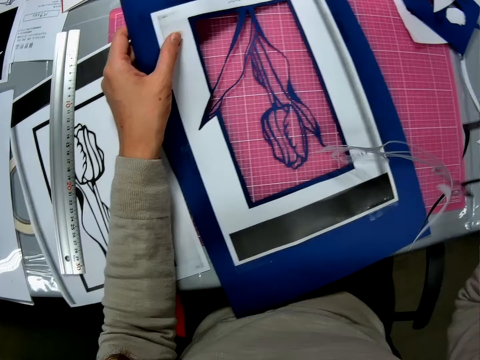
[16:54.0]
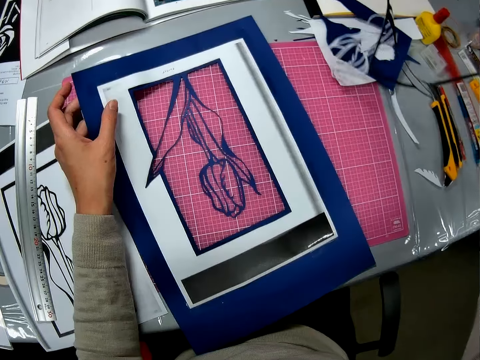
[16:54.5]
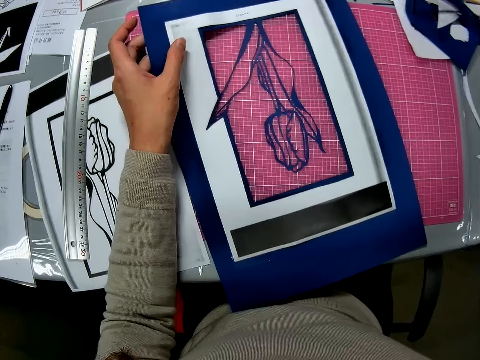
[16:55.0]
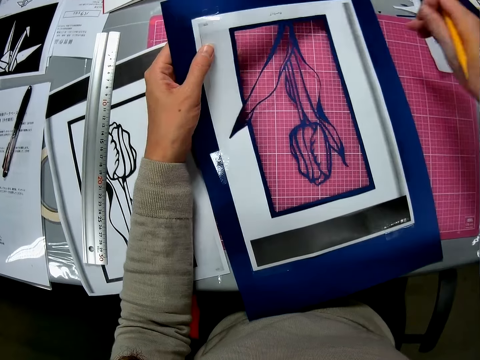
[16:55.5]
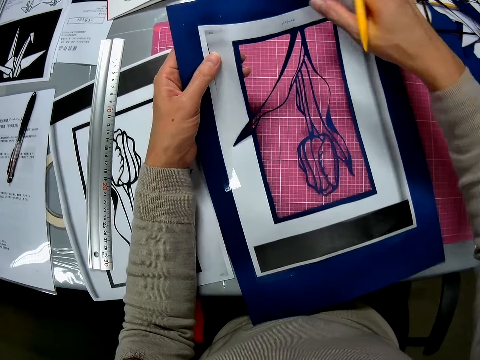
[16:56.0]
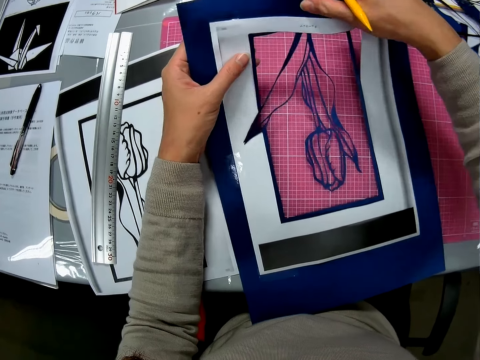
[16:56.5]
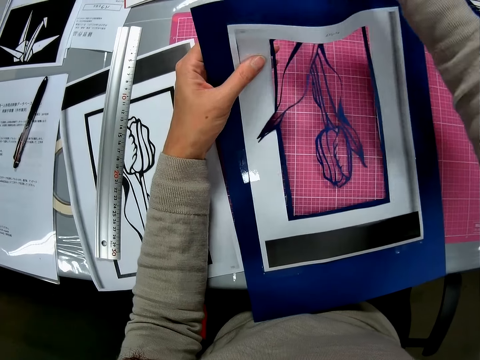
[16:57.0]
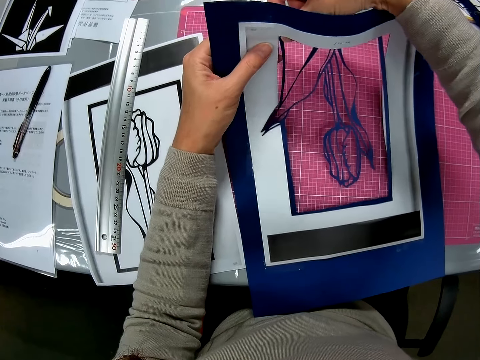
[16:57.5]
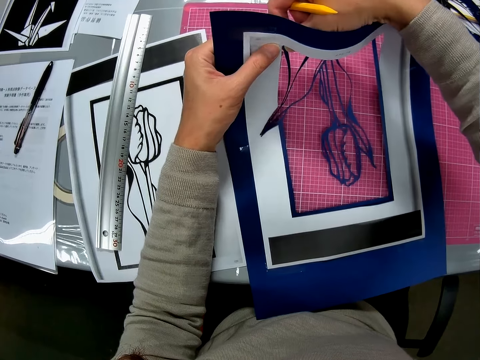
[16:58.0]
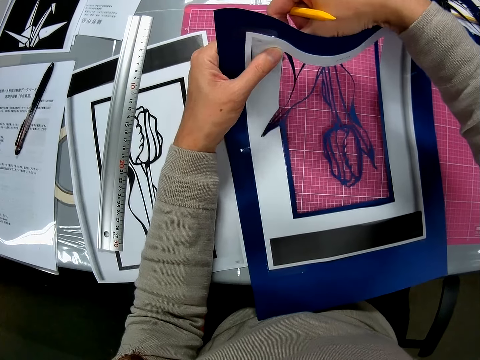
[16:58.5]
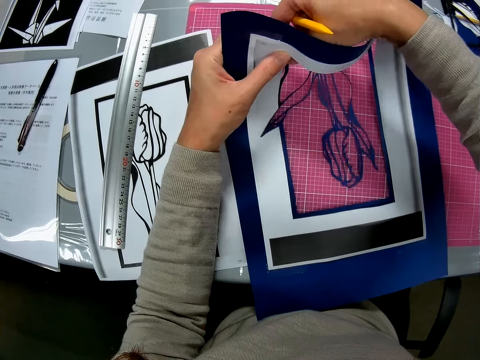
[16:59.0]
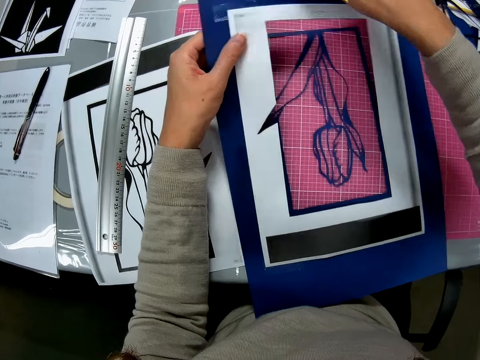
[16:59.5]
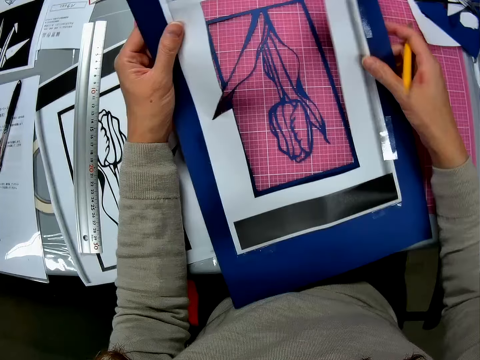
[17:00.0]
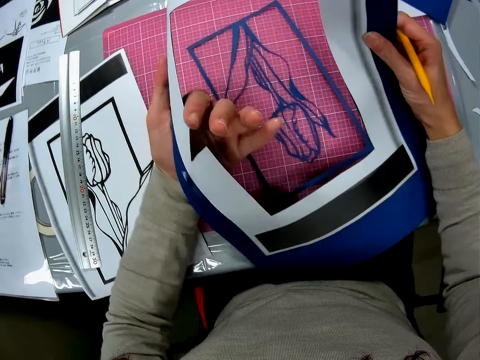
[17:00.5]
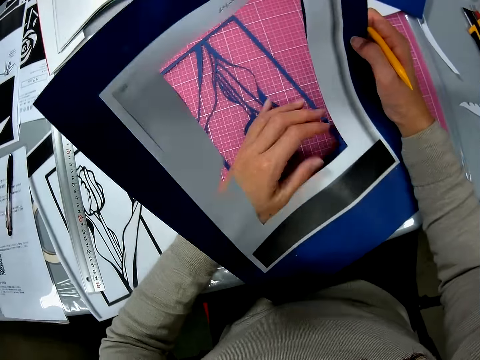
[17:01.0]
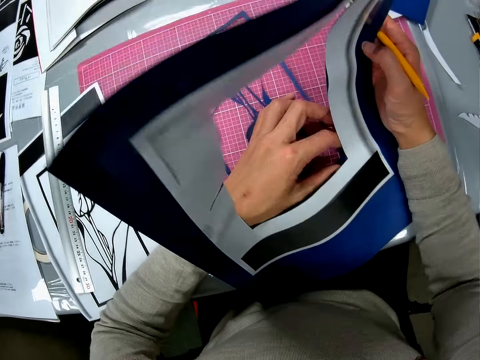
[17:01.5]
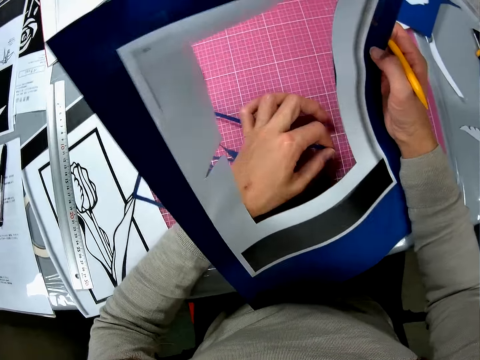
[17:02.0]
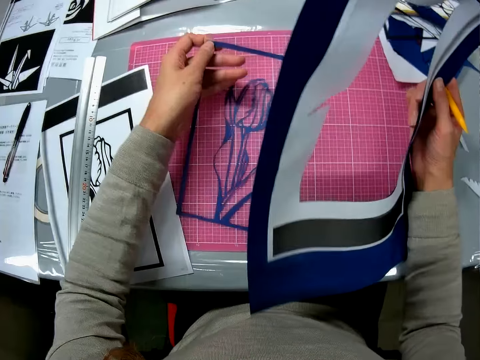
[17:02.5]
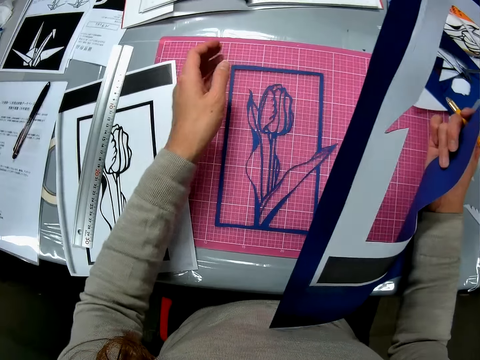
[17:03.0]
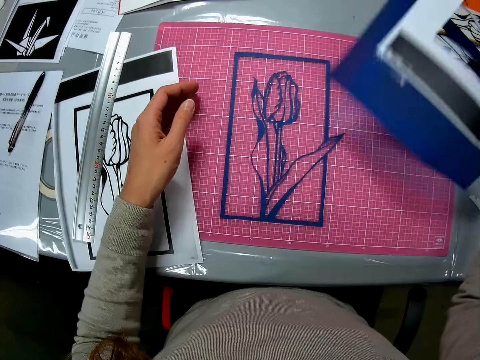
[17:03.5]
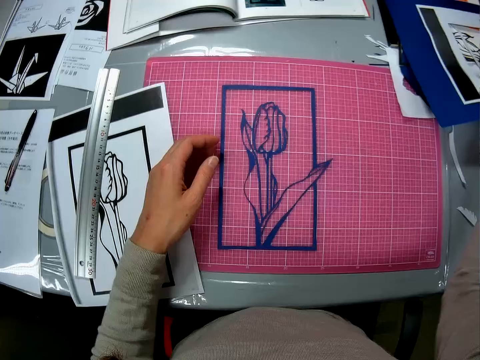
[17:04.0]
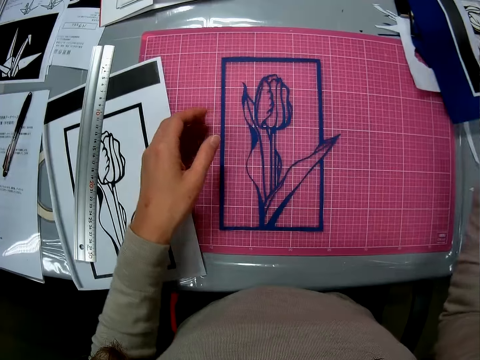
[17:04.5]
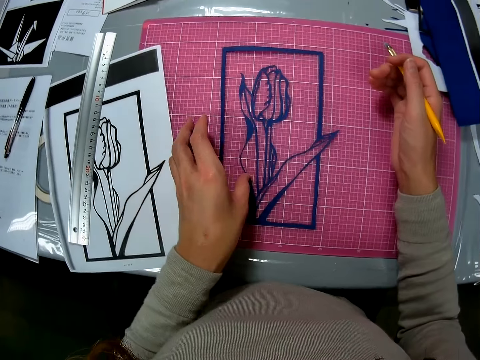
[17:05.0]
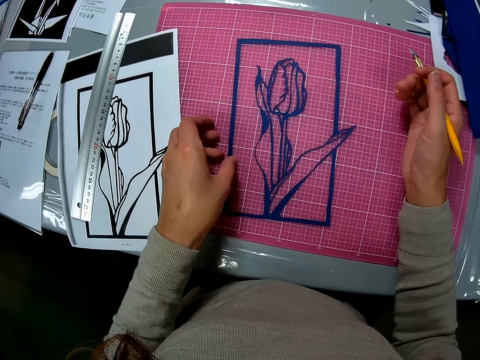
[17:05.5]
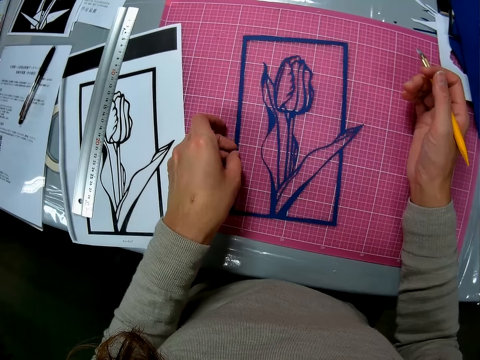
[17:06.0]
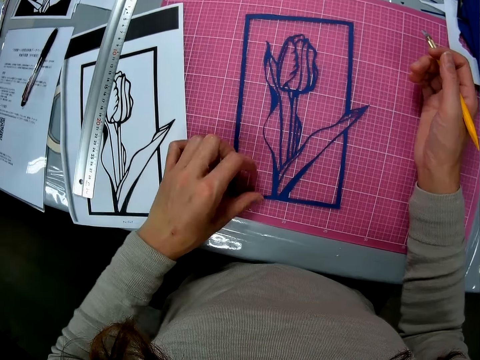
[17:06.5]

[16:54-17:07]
The camera wearer puts down a piece of drawing paper on a table. They cut a drawing paper with a hand. They put down a piece of drawing paper on a cutting mat. They put down a drawing paper on the table.

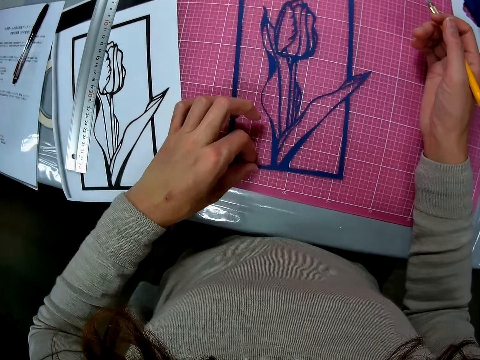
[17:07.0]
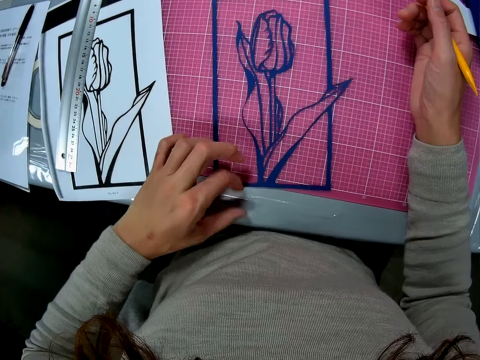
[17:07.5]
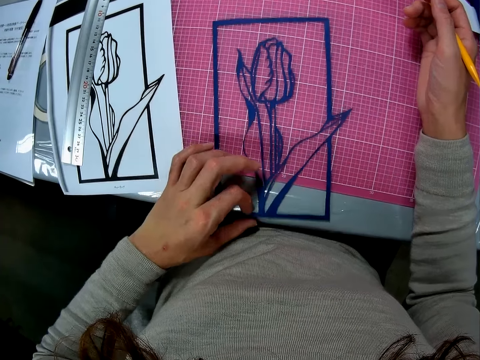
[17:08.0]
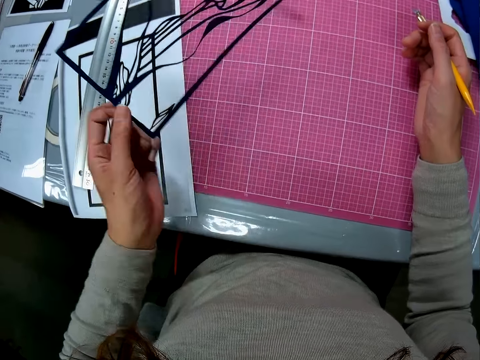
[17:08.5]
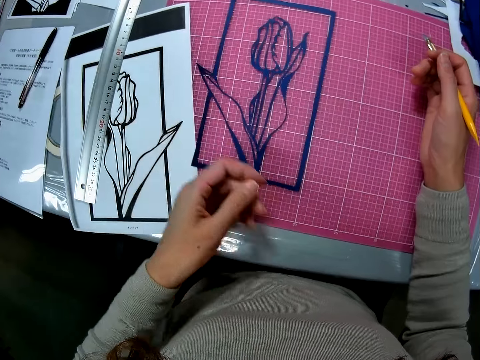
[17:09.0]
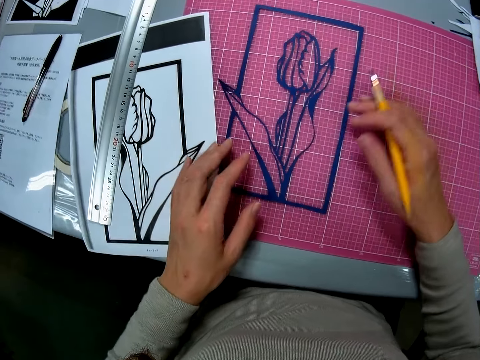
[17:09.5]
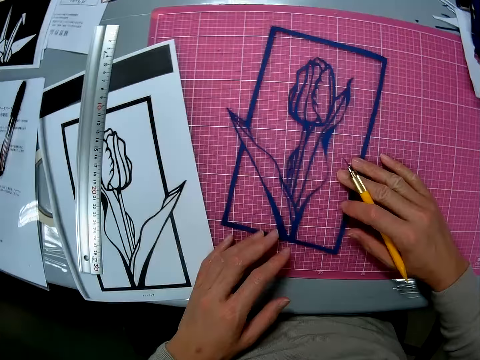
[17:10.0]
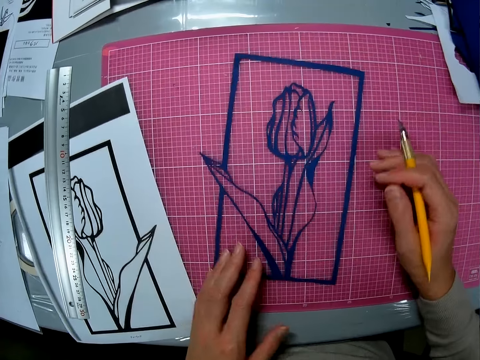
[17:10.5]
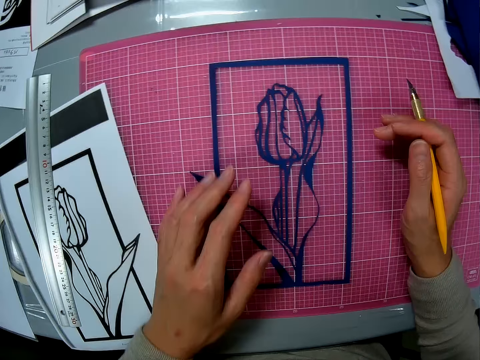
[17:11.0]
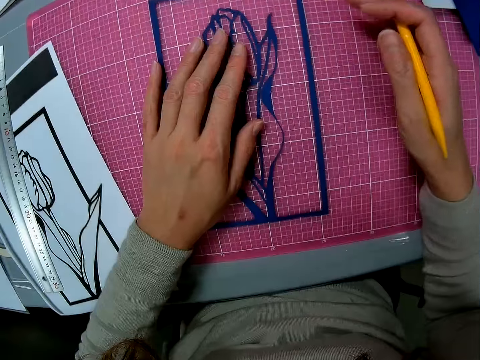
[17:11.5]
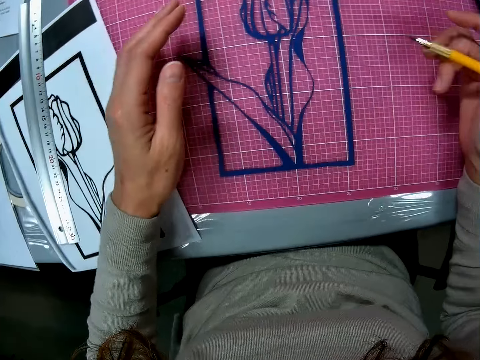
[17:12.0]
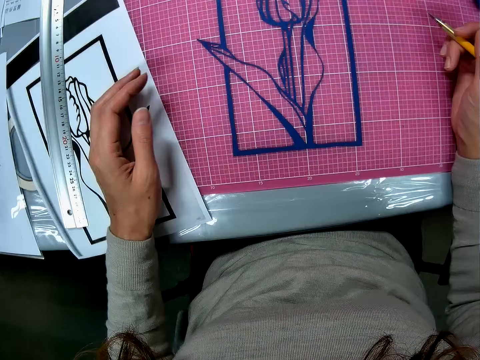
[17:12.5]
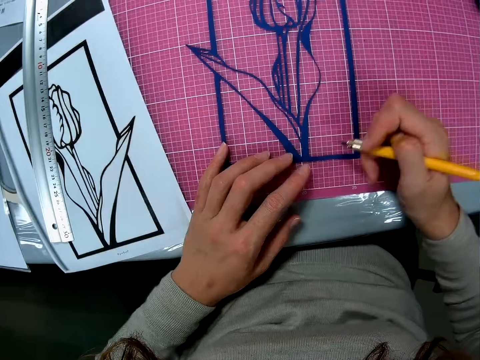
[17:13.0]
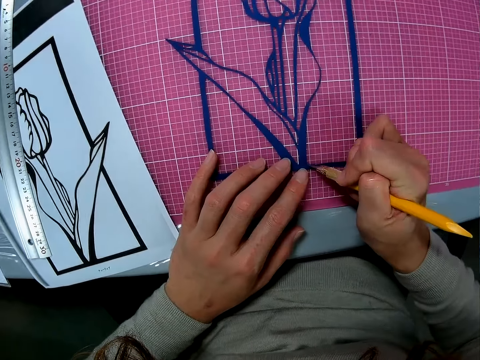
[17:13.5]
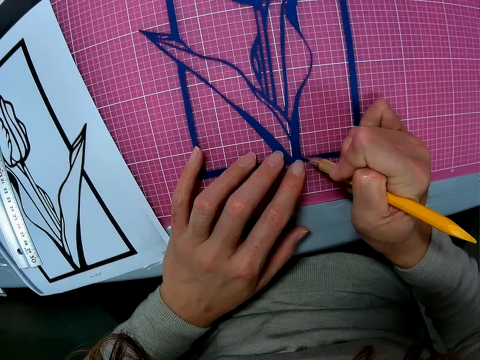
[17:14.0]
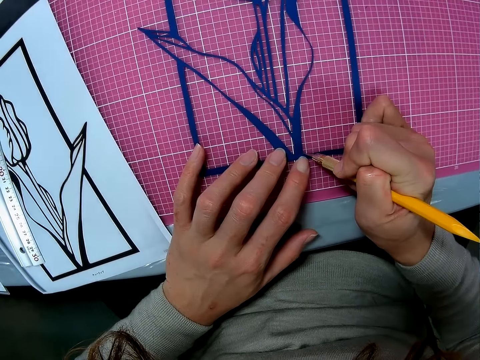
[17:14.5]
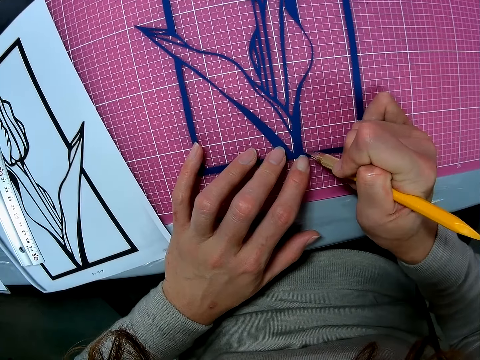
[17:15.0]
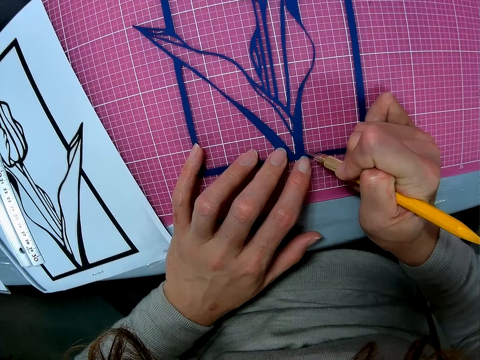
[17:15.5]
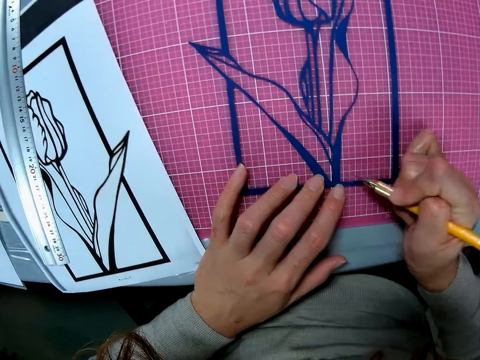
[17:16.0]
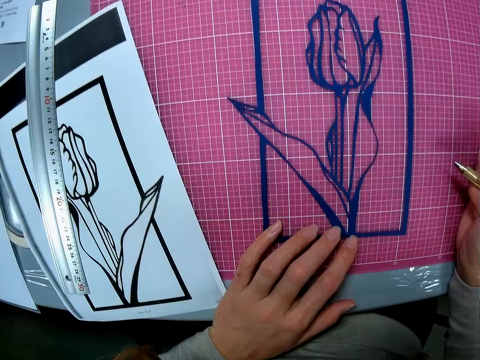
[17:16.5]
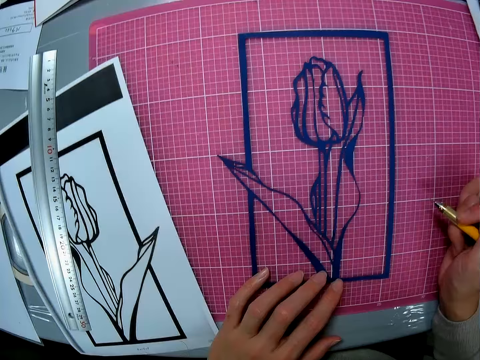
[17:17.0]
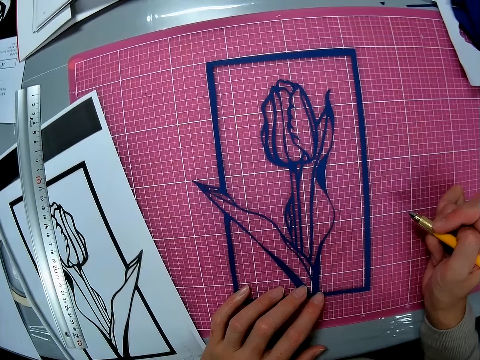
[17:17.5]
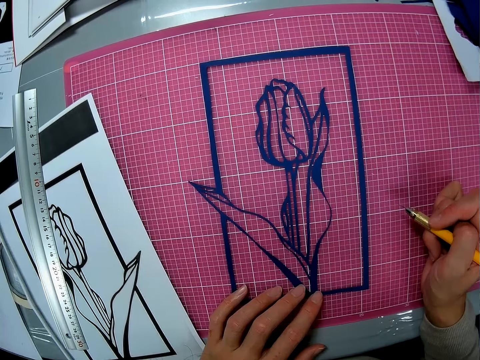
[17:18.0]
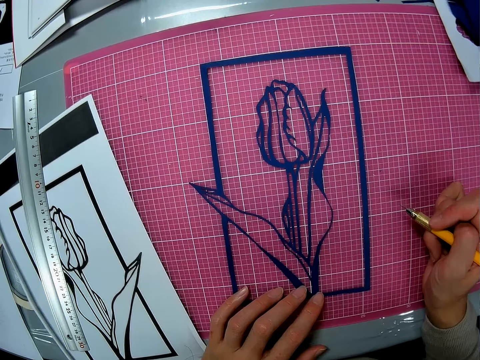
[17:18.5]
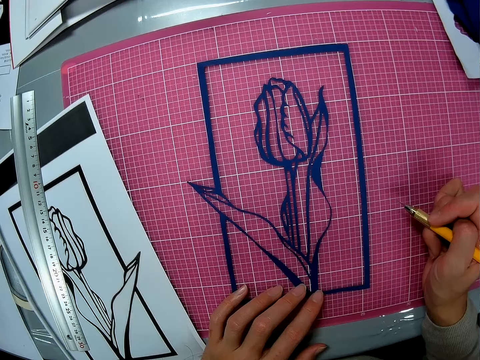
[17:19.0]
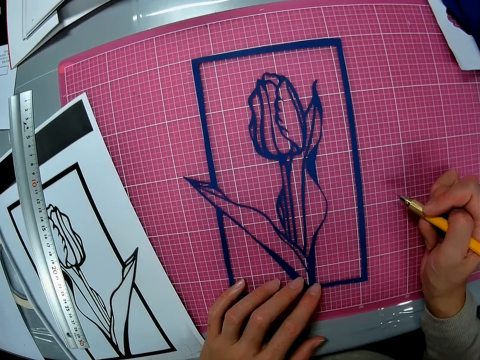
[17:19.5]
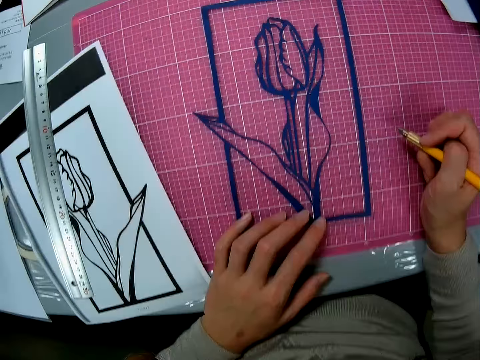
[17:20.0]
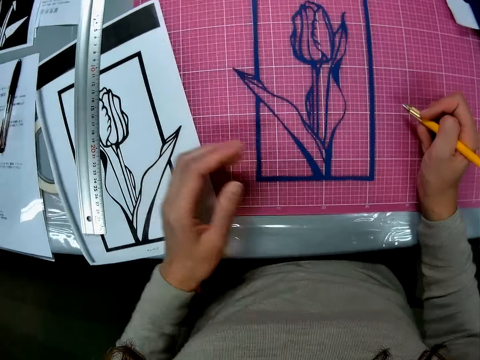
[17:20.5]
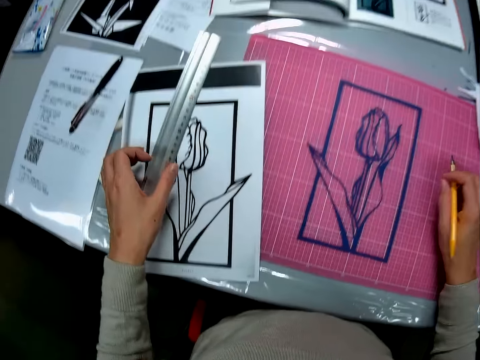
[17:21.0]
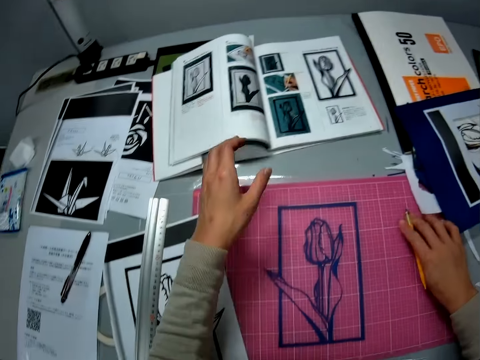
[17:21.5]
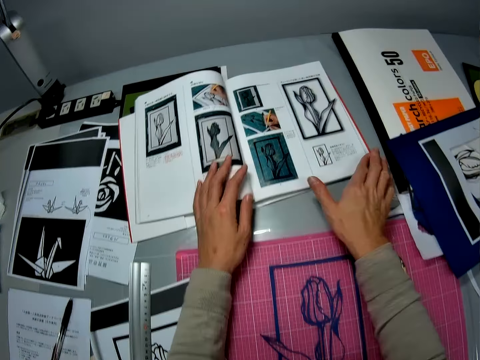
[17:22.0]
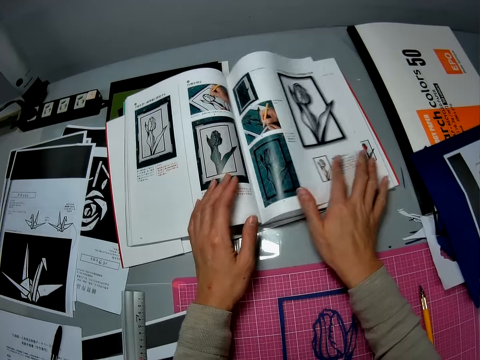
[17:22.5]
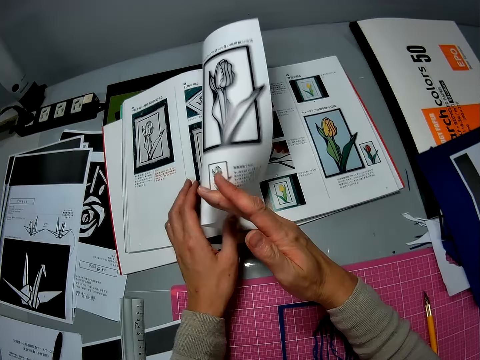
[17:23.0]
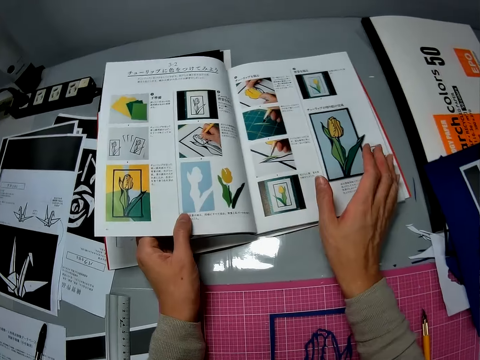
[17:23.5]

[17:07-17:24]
The camera wearer flips a piece of drawing paper on a mat. They pick up the paper. They place the paper on a table. They pause adjusting the paper. They adjust the piece of drawing paper on the mat. They cut the piece of drawing paper with a craft knife. They pause cutting the paper. They look around the table. They touch a ruler. They turn a page of a drawing book on the table.
